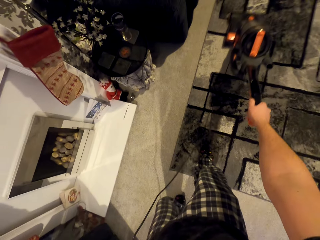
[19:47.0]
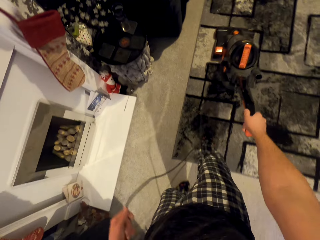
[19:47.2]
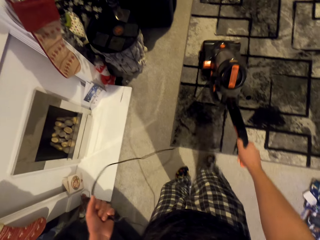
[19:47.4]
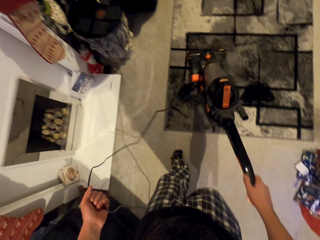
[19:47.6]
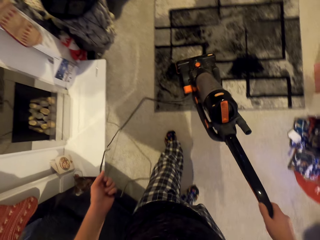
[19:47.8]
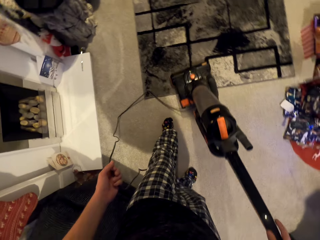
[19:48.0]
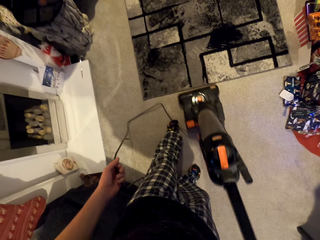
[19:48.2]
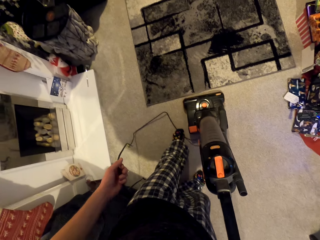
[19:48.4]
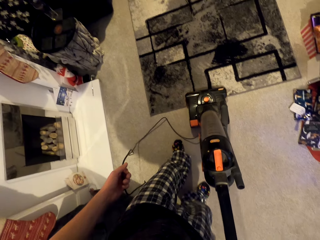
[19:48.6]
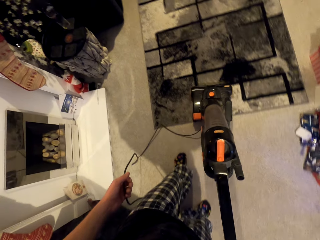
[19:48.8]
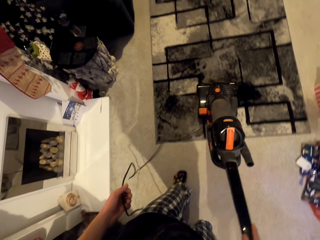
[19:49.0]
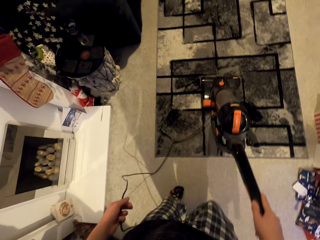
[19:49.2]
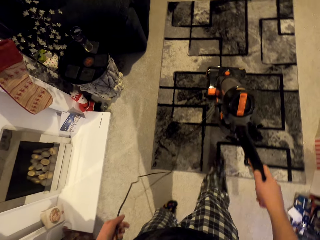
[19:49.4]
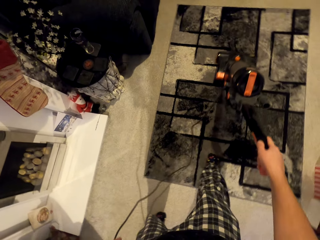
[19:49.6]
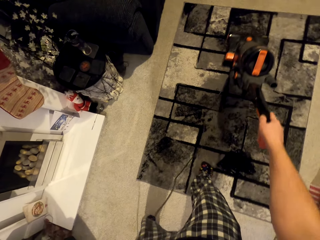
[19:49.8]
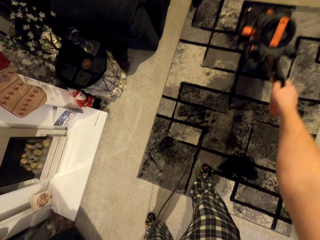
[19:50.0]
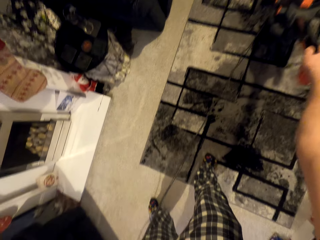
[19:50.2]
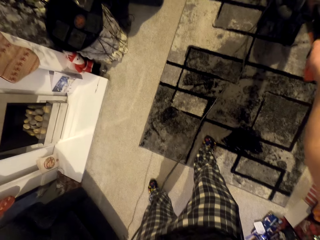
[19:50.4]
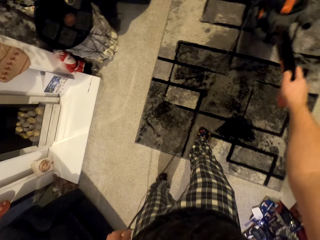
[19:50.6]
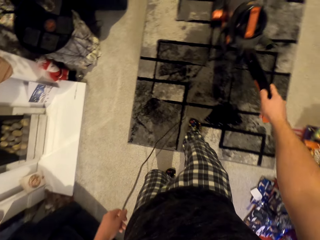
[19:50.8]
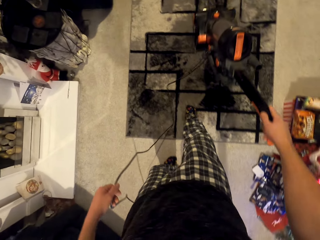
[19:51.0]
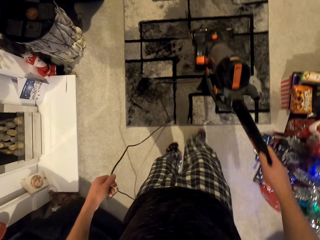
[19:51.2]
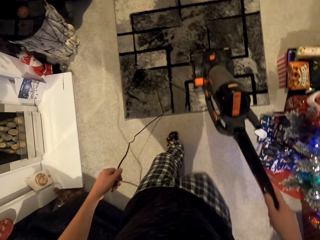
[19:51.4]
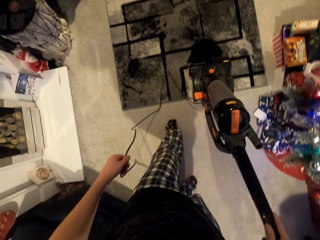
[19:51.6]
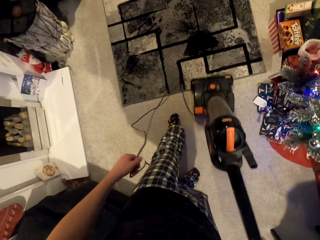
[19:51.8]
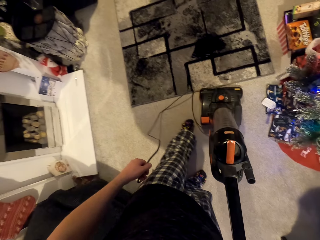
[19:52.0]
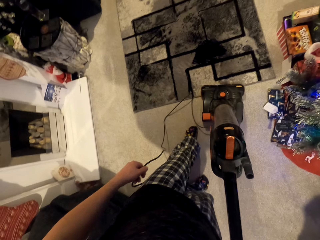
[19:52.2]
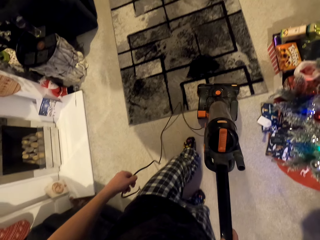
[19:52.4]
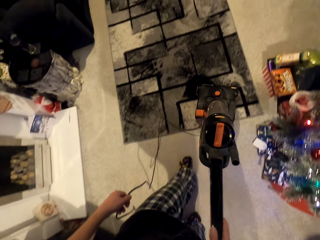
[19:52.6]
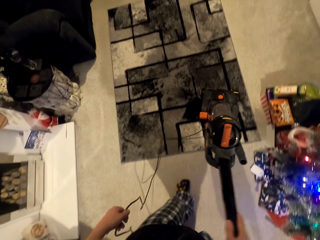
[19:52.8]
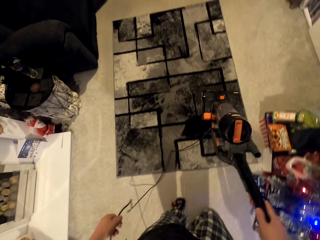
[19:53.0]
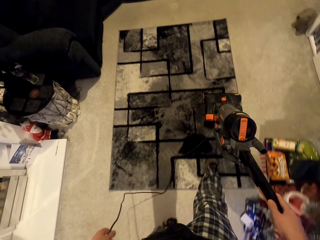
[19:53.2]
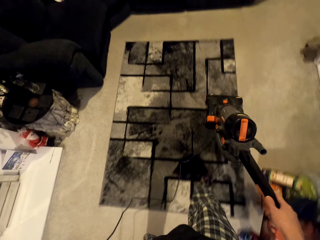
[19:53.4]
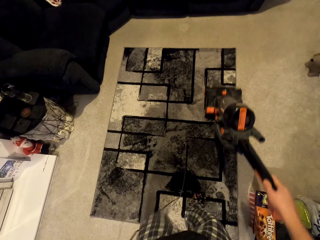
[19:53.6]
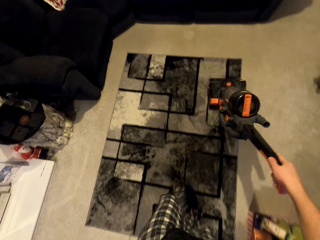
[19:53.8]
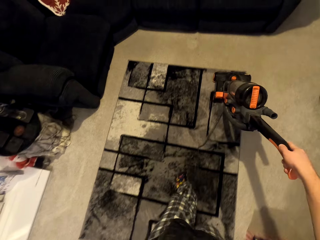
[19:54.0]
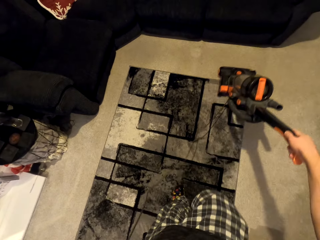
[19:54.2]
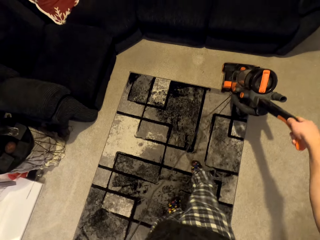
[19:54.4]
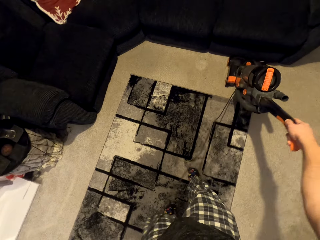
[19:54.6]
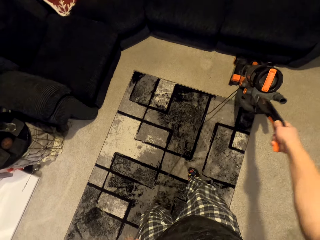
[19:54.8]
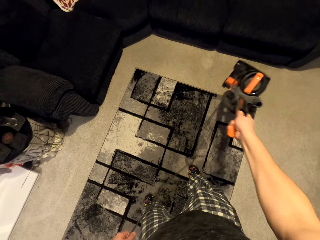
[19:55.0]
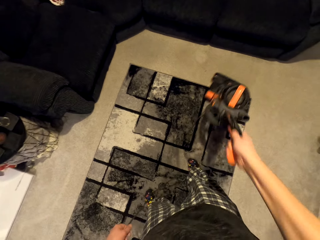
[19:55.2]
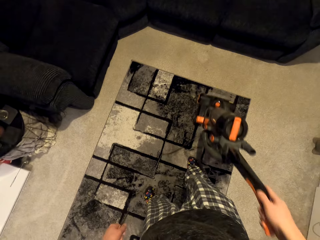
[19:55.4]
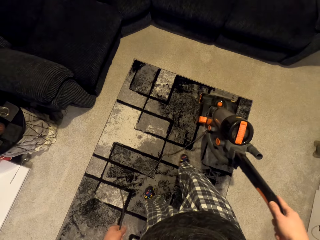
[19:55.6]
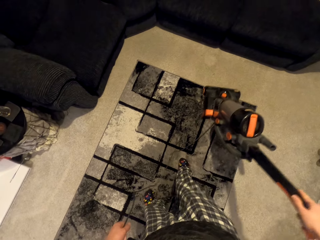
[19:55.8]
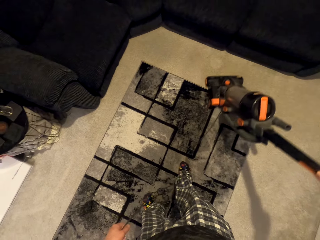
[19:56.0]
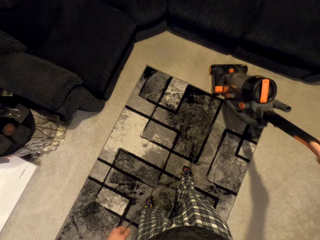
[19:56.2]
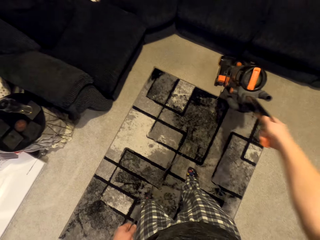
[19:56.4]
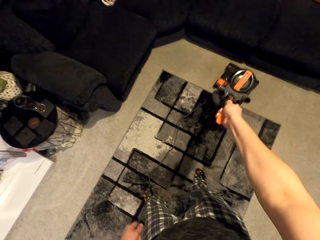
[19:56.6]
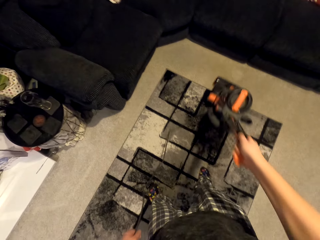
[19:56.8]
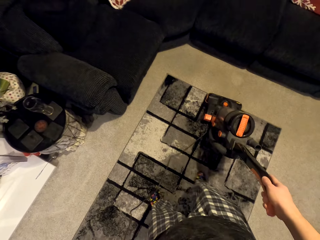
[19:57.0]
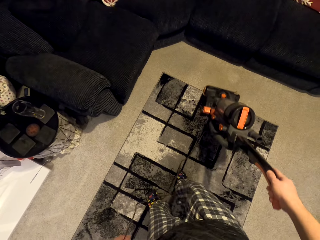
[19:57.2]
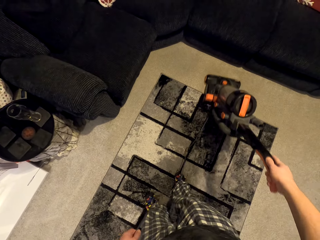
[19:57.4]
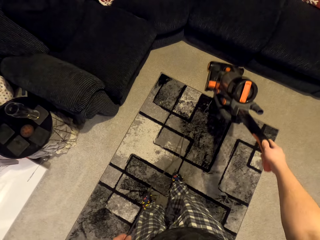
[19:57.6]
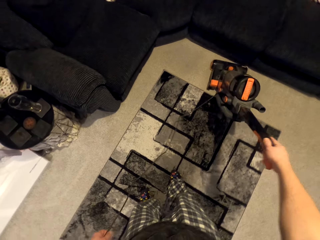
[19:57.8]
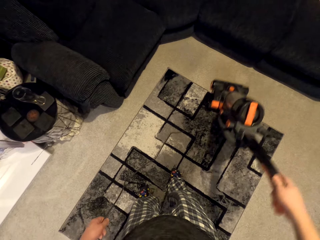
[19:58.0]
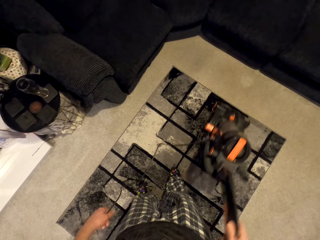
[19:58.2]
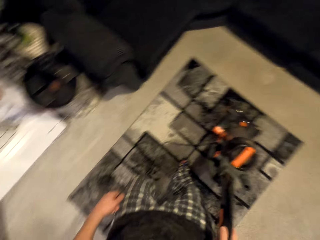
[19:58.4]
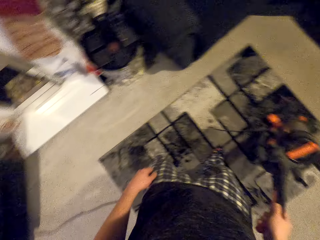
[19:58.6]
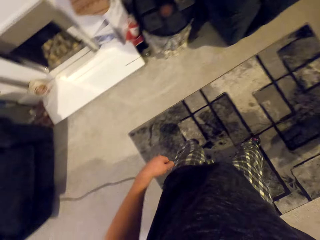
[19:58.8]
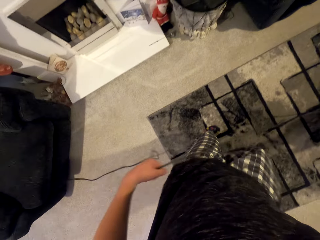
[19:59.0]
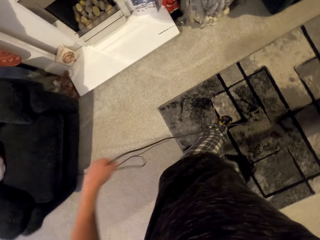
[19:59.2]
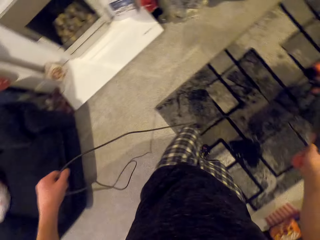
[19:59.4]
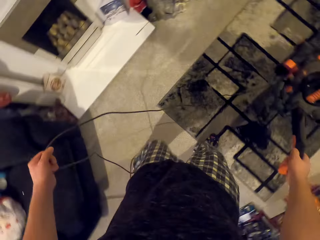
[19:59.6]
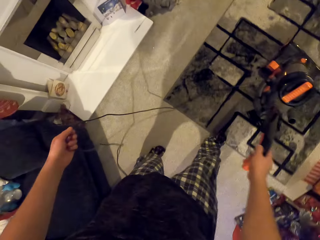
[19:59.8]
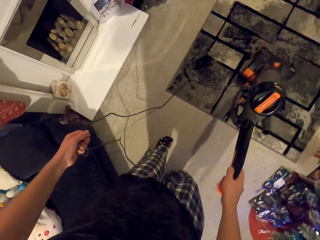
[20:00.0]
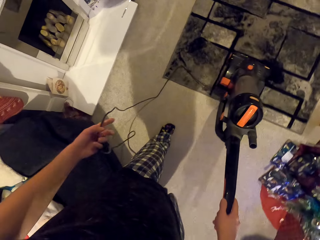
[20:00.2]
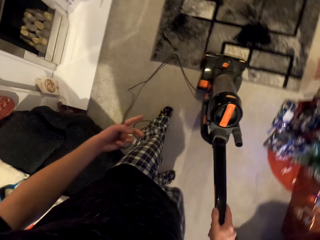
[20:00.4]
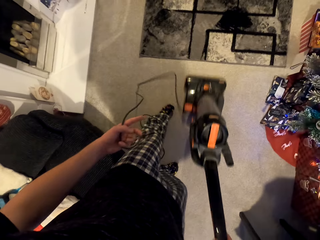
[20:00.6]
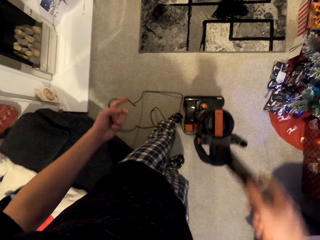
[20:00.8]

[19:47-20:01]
The camera wearer pulls the vacuum cleaner downwards. They move the vacuum cleaner upwards. They pull the vacuum cleaner downwards. They move the vacuum cleaner upwards. They pull the vacuum cleaner downwards. They move the vacuum cleaner upwards. They clean the carpet with the vacuum cleaner. They move the vacuum cleaner upwards. They pull the vacuum cleaner downwards.

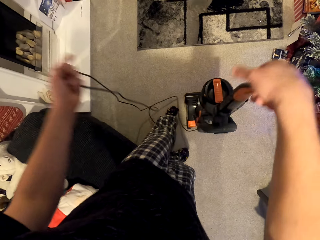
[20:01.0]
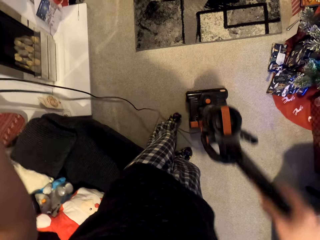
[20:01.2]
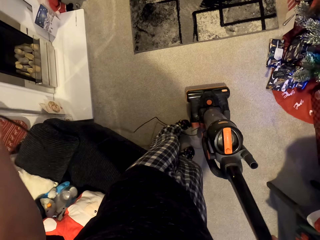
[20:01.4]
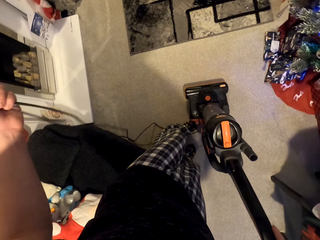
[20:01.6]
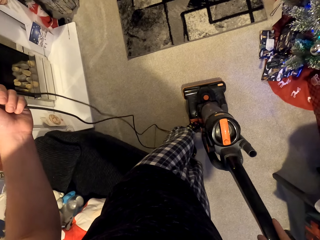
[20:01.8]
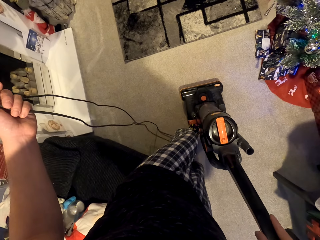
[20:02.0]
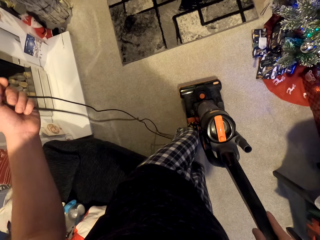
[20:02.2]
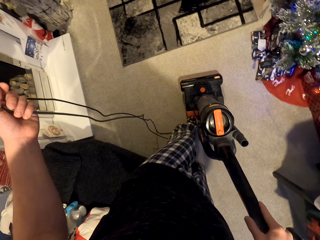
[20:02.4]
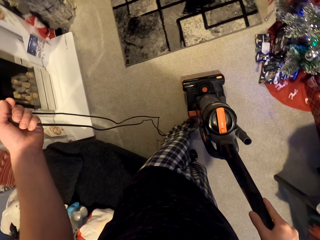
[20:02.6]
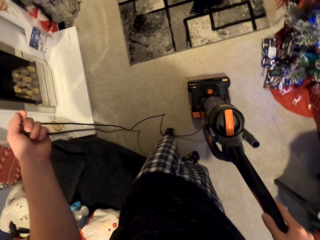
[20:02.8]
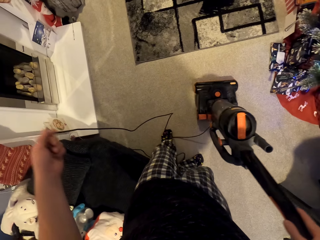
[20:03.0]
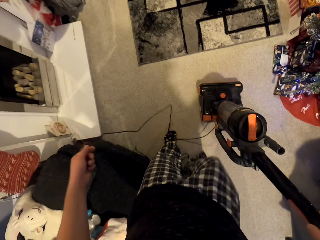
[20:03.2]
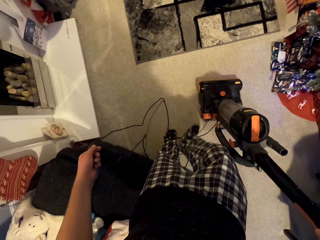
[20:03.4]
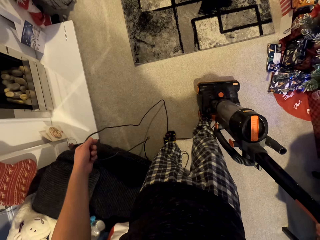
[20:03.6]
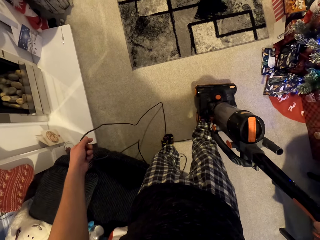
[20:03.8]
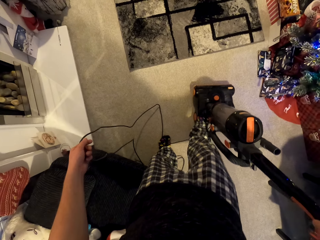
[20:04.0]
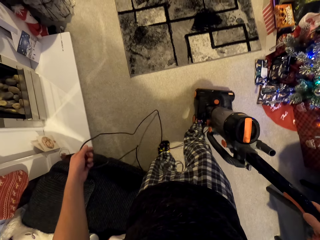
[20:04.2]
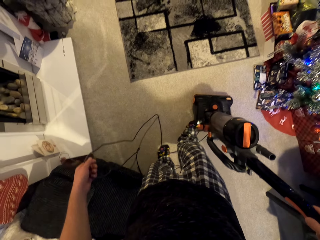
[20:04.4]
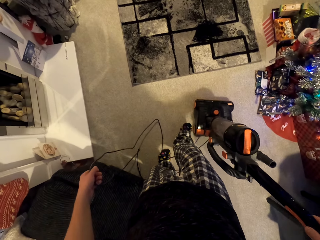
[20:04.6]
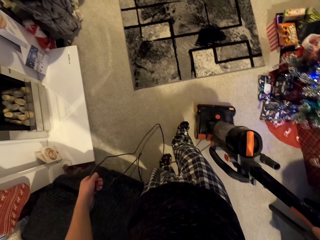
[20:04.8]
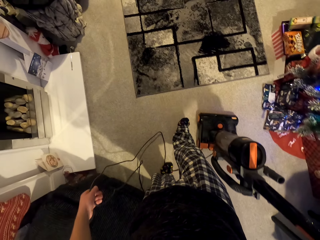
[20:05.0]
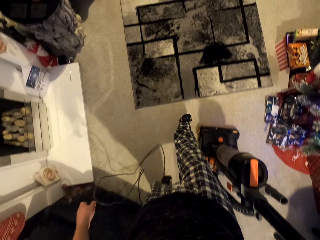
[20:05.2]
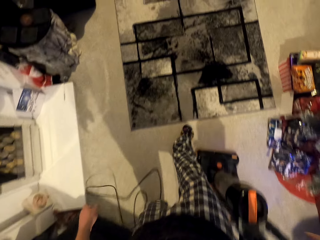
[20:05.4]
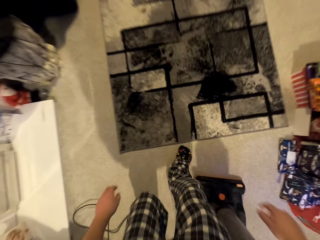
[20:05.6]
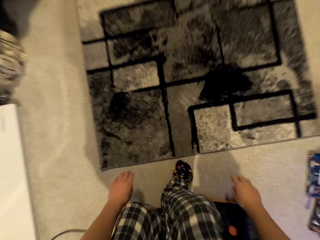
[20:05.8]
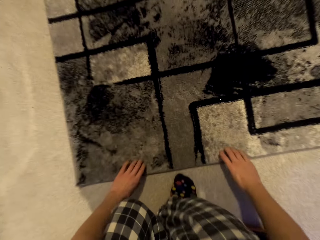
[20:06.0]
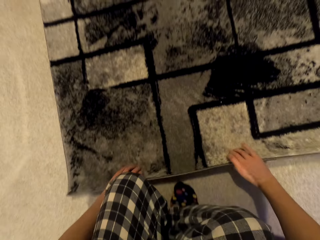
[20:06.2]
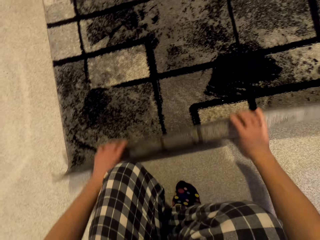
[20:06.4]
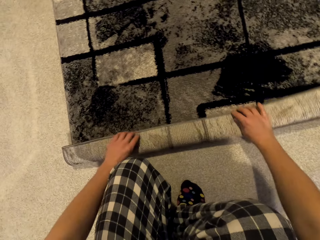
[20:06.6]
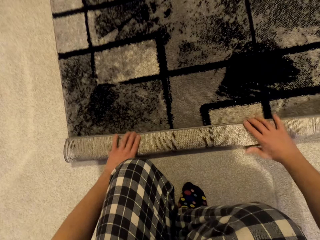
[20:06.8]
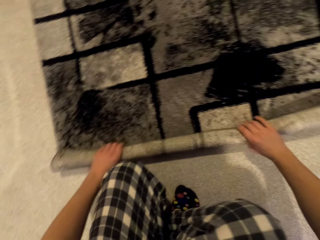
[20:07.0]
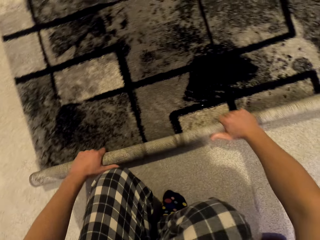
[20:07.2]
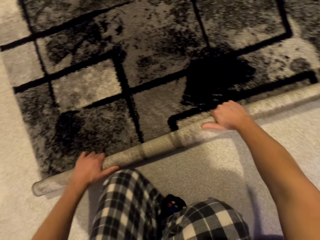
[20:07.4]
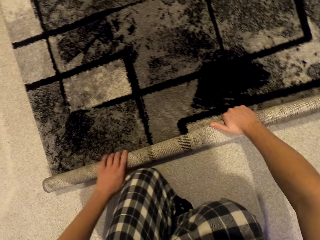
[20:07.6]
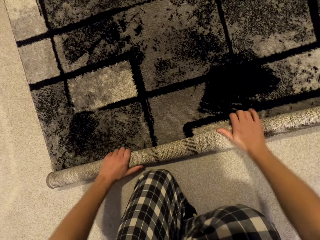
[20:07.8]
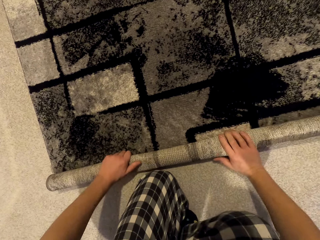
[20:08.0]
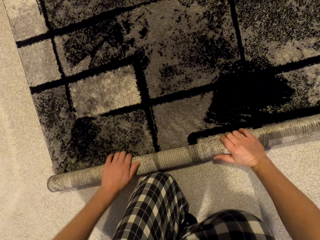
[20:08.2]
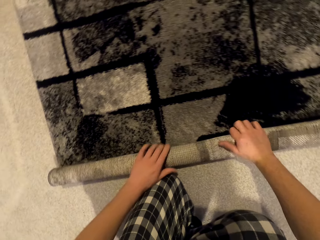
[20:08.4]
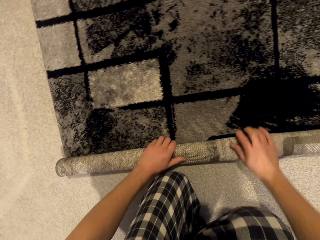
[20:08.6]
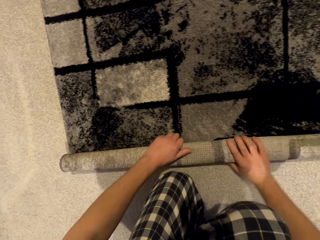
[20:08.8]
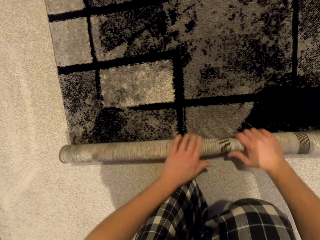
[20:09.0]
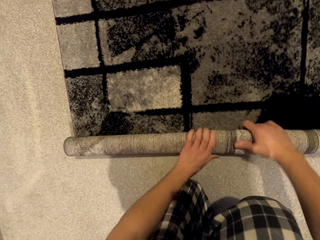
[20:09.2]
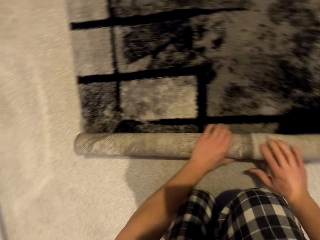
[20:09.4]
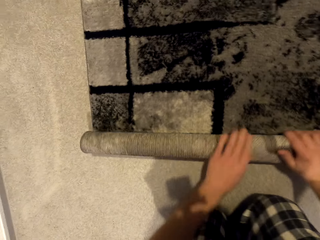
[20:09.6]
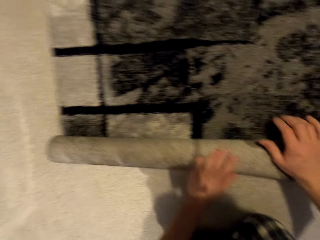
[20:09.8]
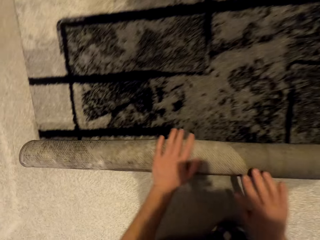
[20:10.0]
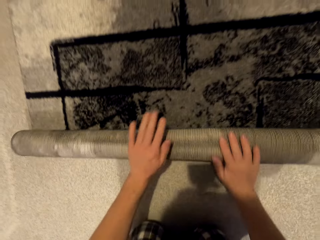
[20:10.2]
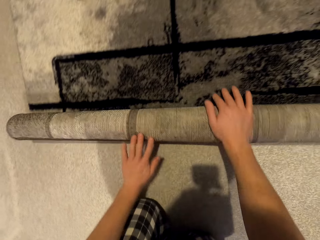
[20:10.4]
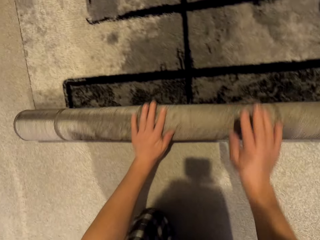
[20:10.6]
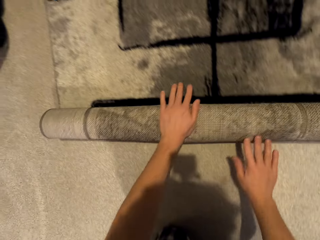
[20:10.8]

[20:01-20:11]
The camera wearer places the handle in an upright manner. He slants the vacuum cleaner. He puts his feet on the vacuum cleaner. He holds the carpet. He folds the carpet.
